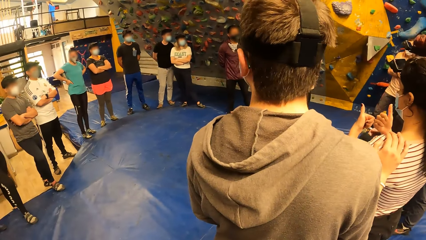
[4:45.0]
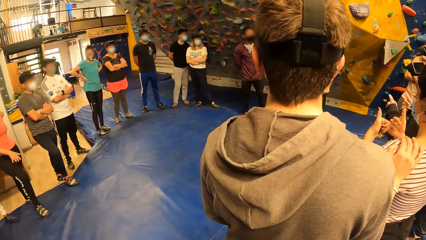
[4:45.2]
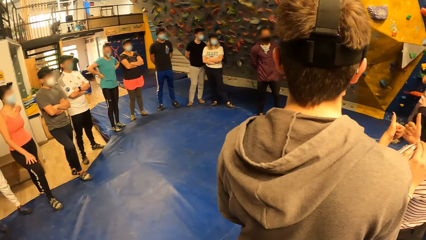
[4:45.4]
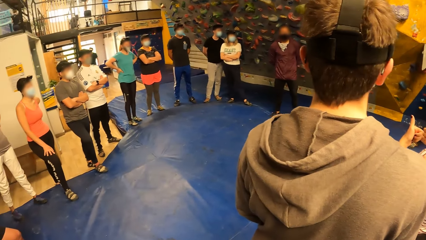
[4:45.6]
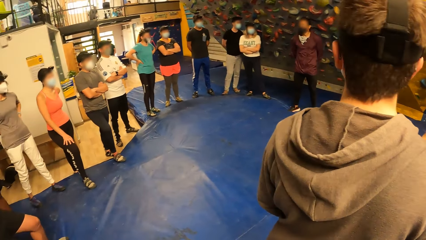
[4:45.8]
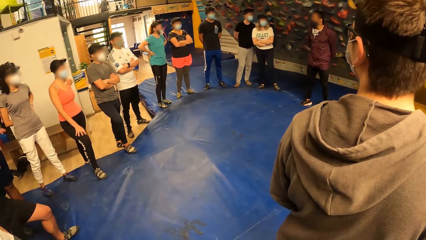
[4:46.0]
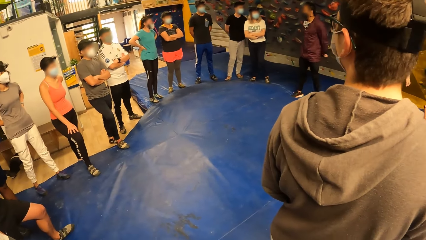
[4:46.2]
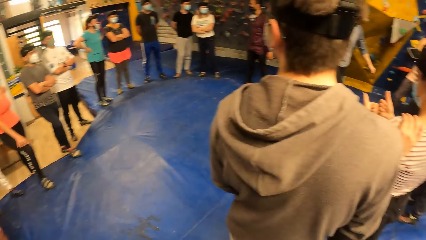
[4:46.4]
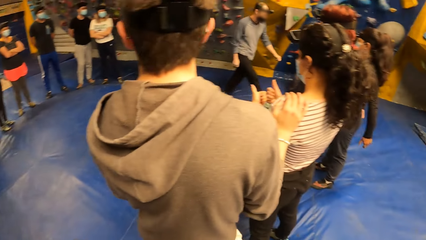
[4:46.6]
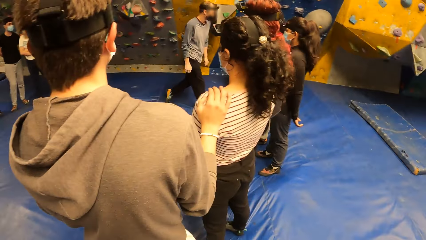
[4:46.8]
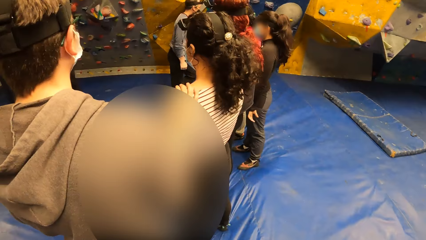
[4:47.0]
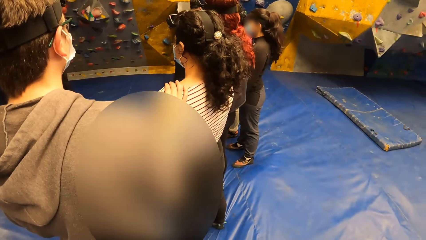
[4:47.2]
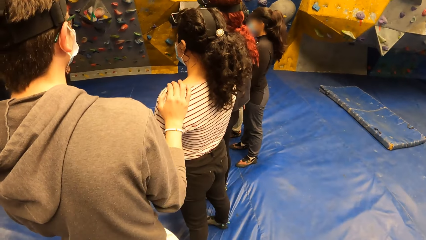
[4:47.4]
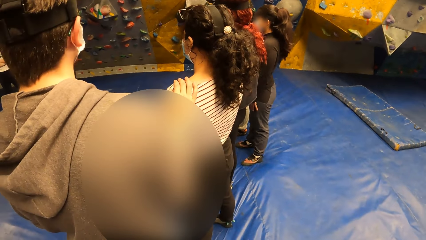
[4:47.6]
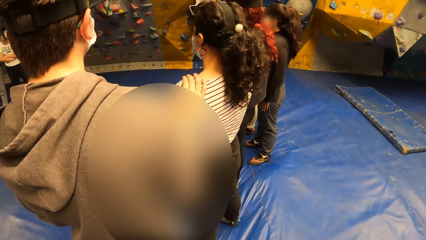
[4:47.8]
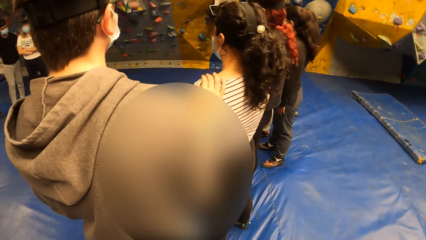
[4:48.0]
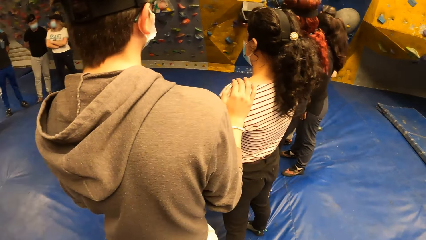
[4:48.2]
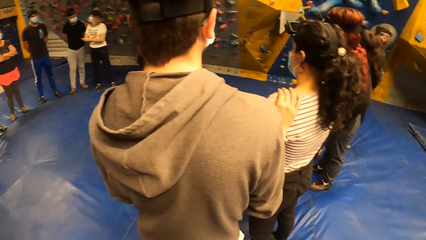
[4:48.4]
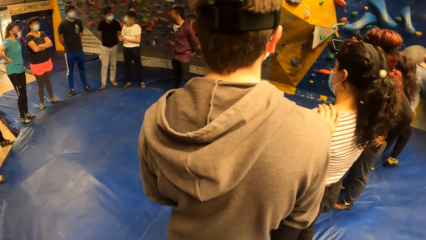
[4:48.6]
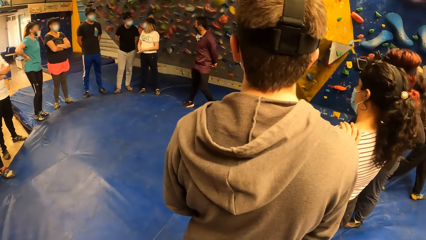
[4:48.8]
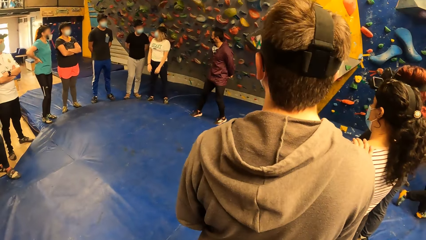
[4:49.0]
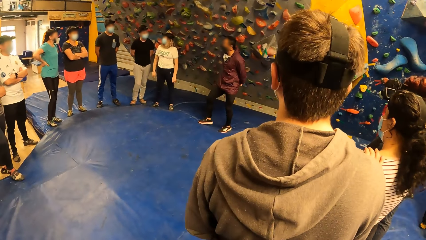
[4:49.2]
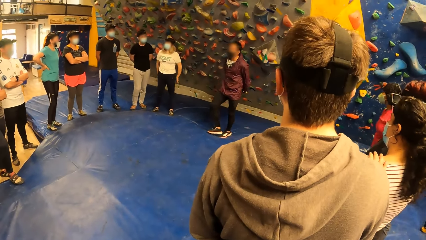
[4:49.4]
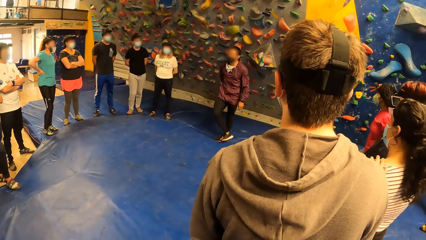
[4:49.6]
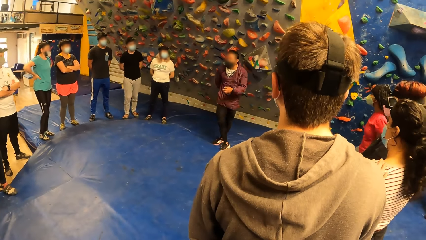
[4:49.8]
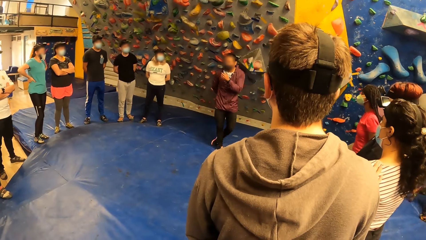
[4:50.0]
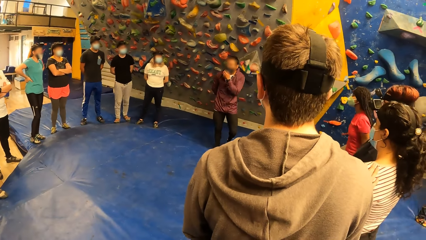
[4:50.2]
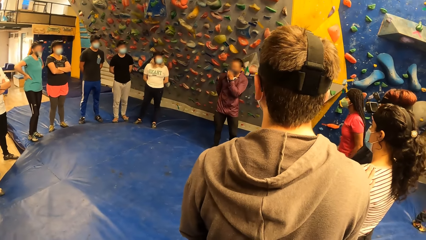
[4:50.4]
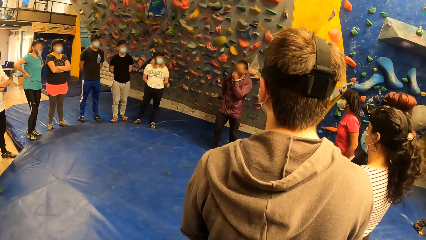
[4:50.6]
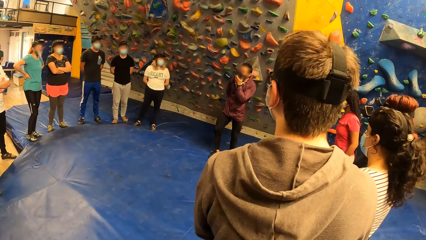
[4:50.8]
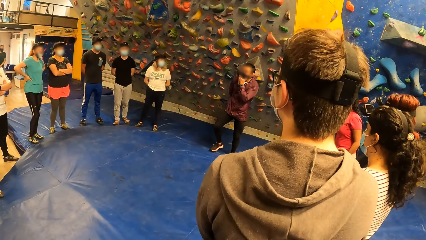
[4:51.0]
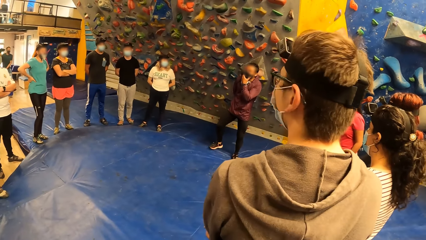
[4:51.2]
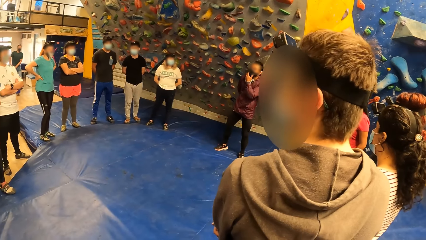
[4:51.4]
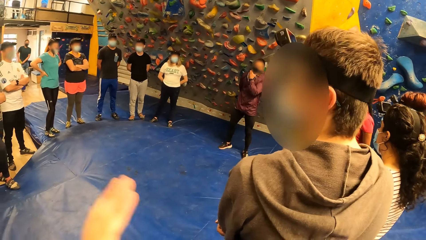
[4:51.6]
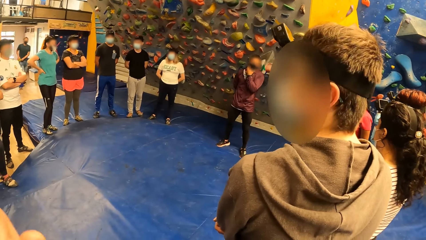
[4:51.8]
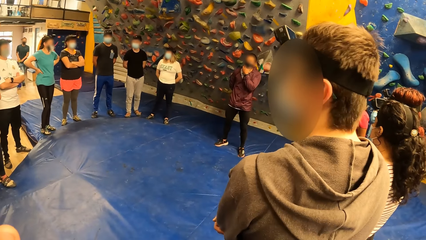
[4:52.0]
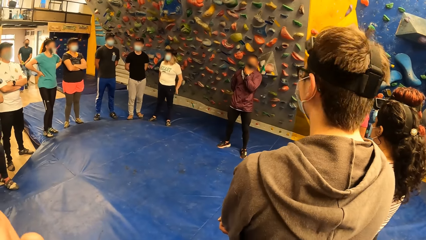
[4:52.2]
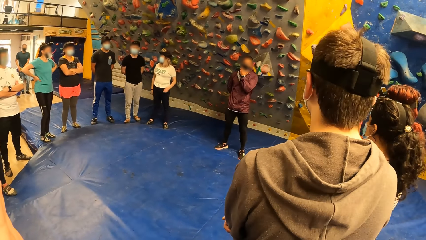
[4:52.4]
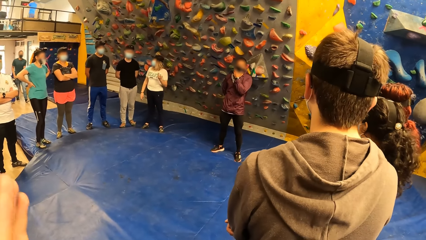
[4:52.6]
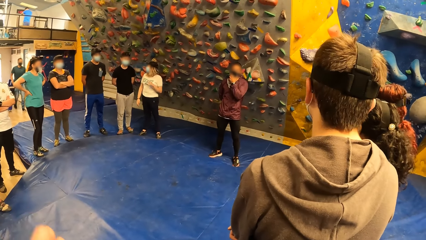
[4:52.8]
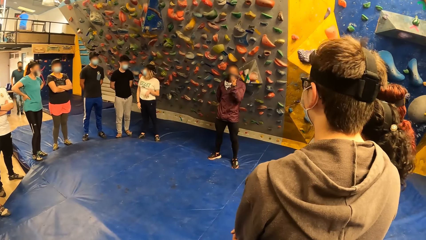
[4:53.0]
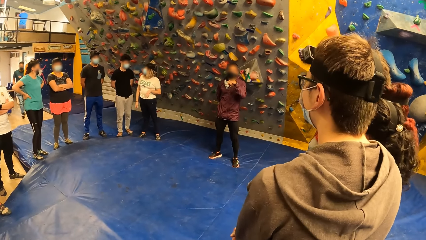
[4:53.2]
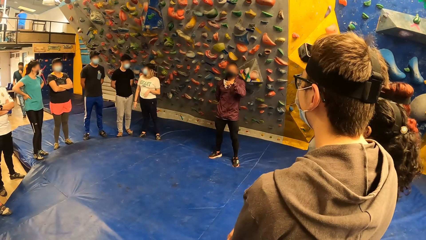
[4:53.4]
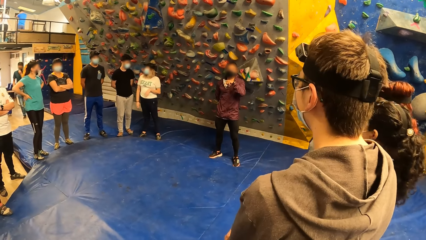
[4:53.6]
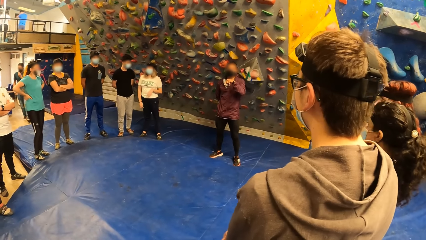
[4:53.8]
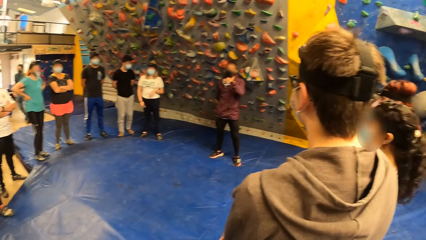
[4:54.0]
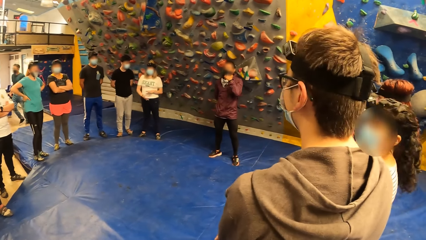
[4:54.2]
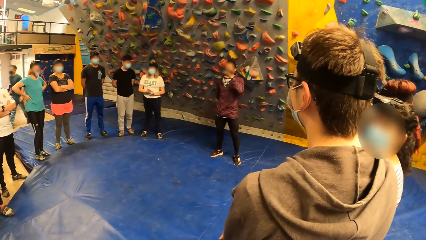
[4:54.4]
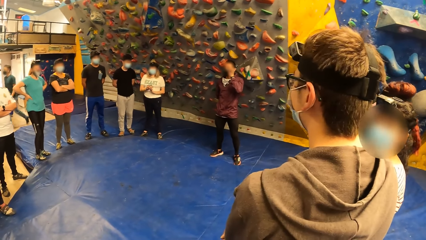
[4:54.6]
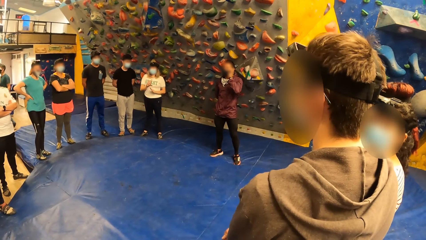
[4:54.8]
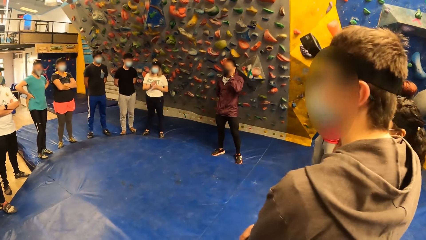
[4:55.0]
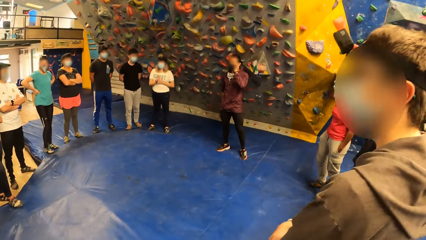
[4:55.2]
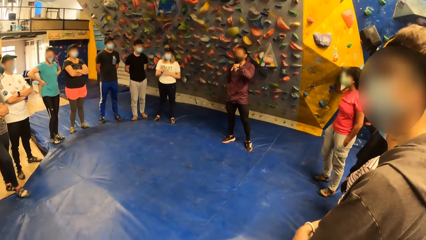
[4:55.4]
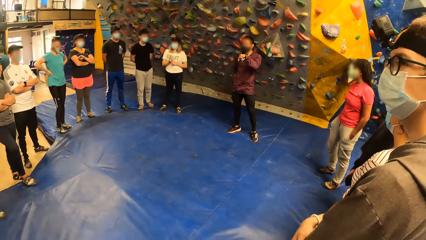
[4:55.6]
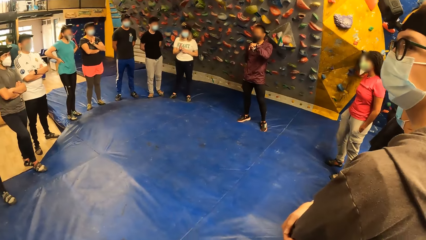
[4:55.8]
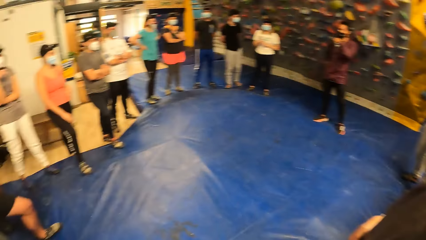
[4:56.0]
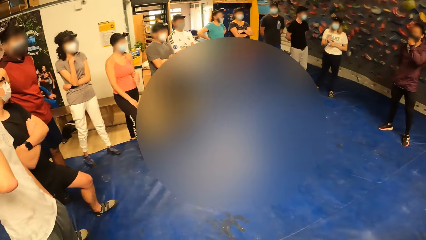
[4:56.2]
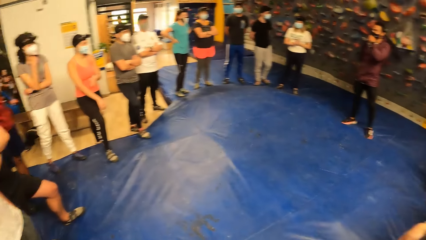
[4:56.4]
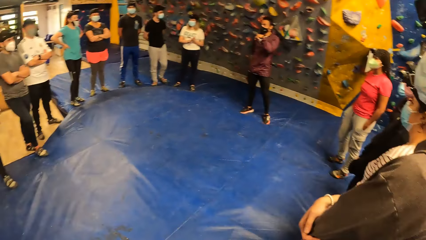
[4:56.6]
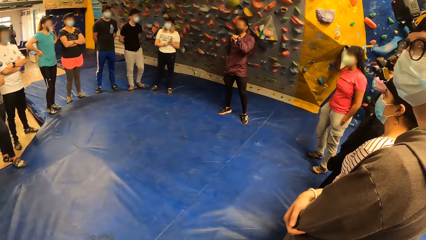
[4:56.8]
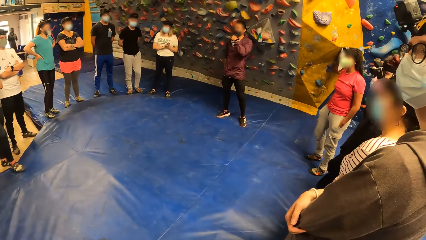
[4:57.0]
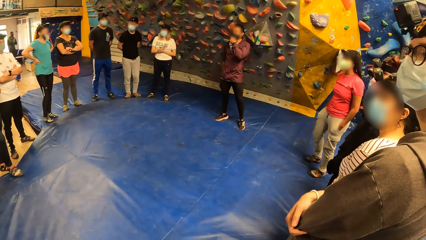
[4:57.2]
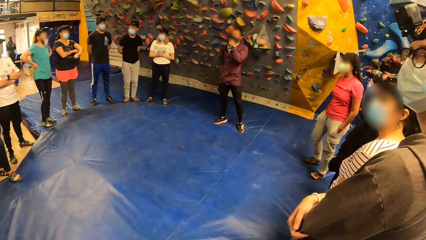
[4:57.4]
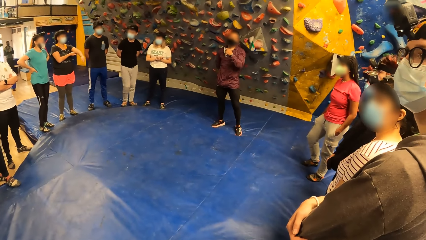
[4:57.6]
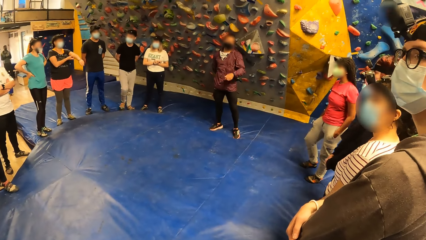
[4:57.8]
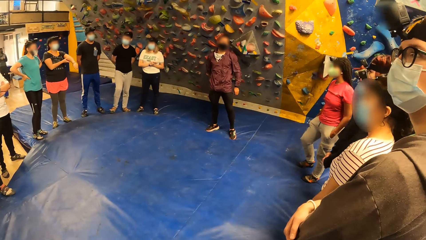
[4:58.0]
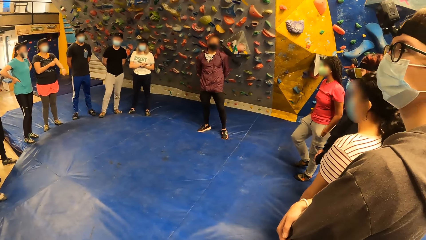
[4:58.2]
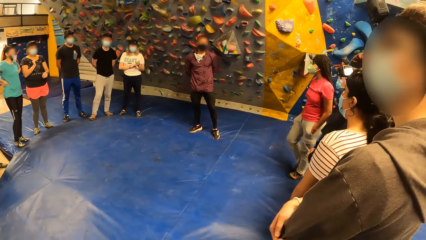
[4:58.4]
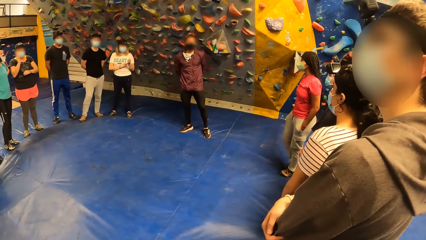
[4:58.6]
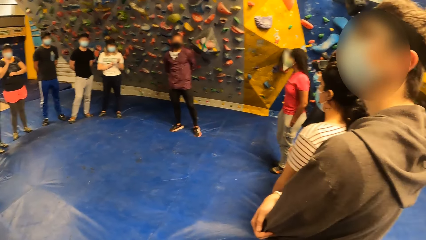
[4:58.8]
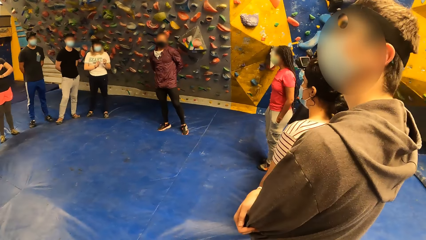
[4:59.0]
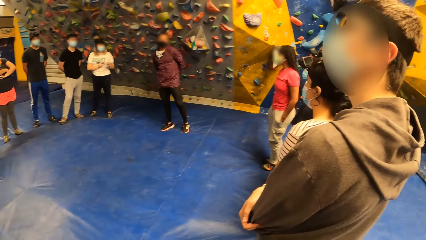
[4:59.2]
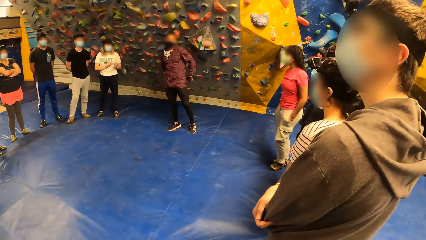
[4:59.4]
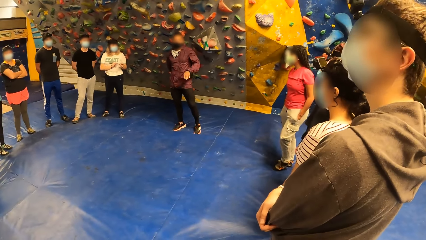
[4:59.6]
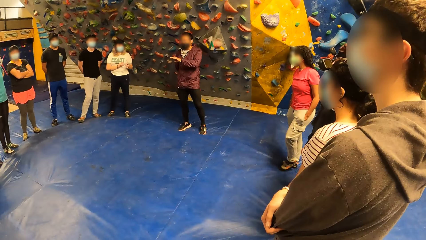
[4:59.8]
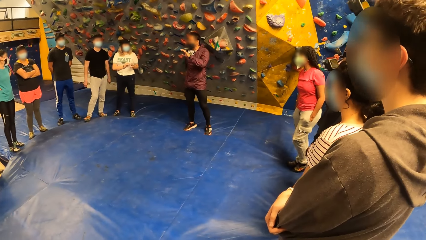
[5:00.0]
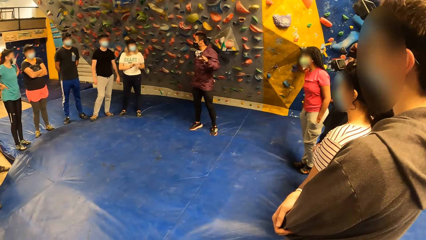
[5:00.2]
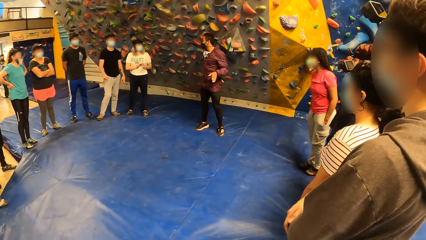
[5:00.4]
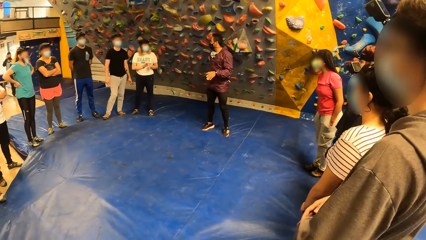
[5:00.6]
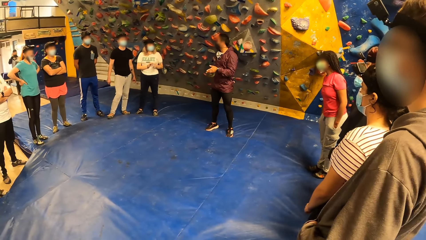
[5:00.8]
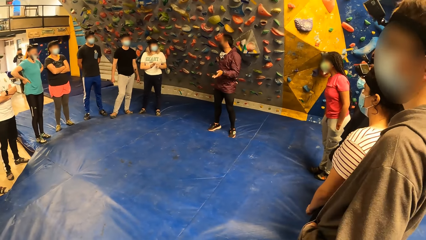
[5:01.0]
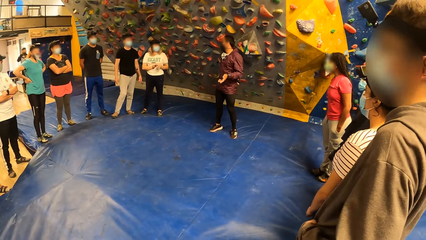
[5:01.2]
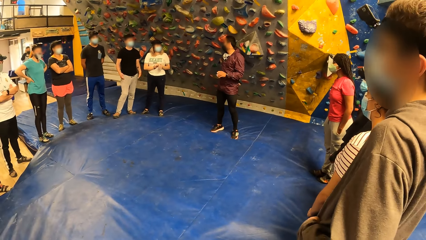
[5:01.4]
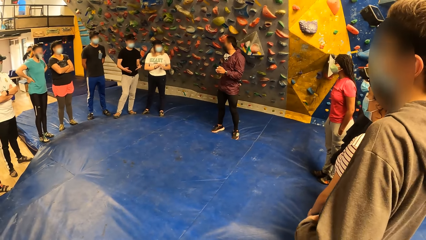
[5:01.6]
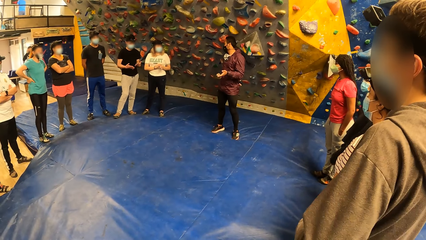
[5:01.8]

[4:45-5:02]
The camera wearer moves the hand. A man converses with the camera wearer and a group of people.
